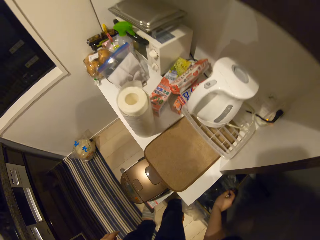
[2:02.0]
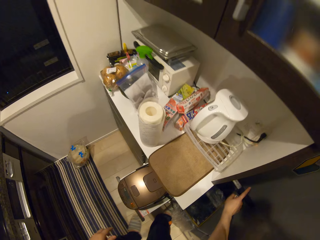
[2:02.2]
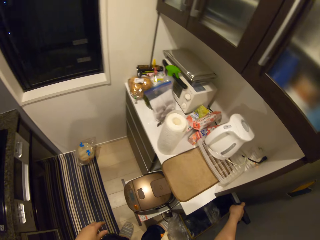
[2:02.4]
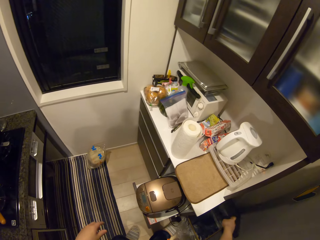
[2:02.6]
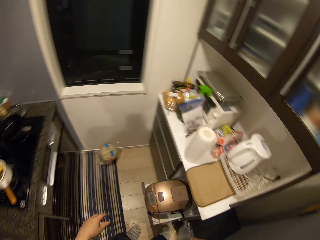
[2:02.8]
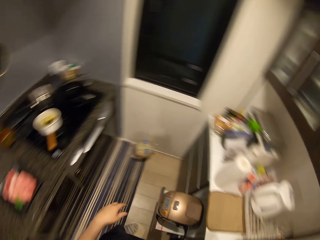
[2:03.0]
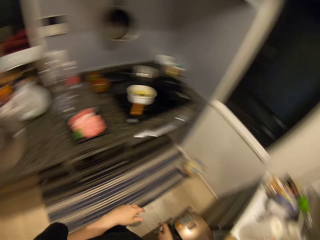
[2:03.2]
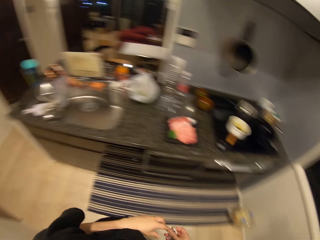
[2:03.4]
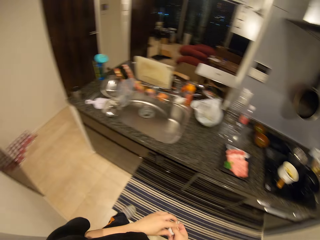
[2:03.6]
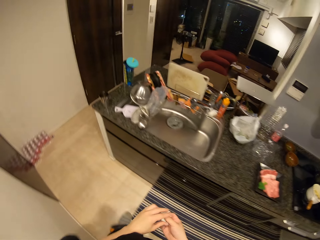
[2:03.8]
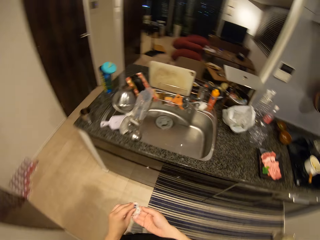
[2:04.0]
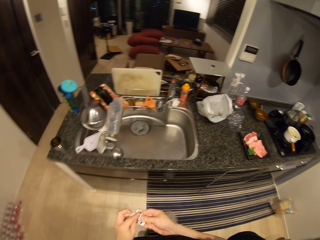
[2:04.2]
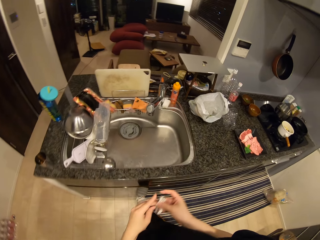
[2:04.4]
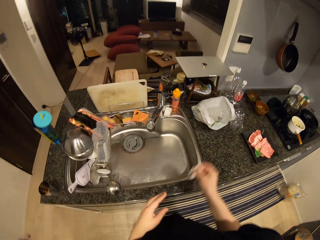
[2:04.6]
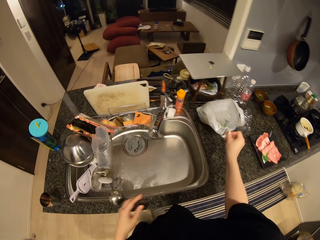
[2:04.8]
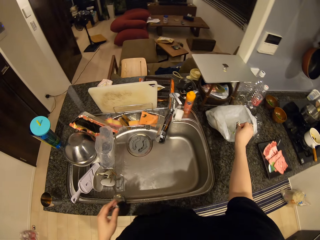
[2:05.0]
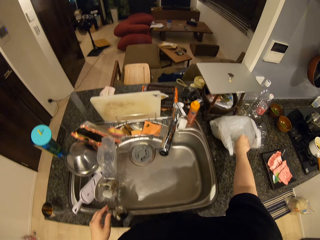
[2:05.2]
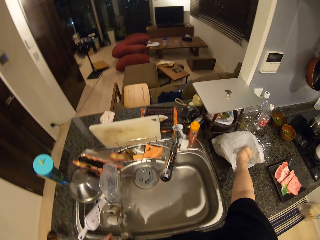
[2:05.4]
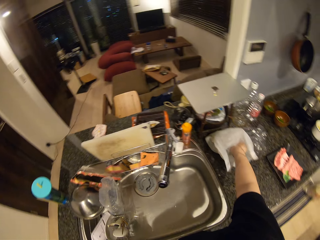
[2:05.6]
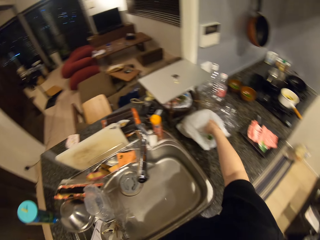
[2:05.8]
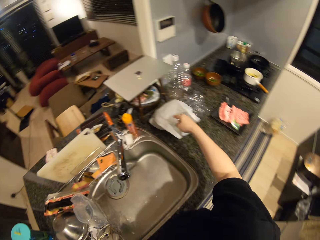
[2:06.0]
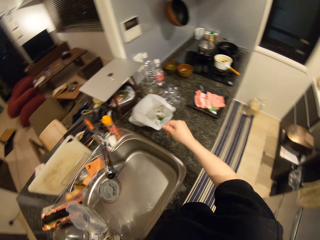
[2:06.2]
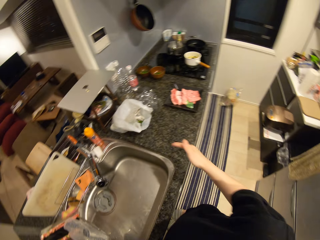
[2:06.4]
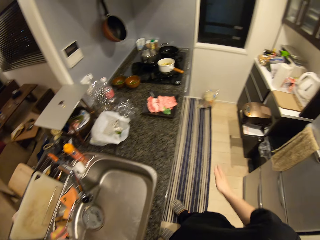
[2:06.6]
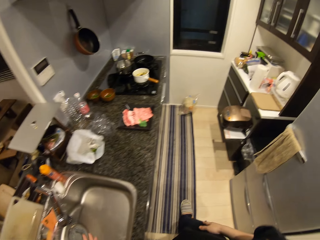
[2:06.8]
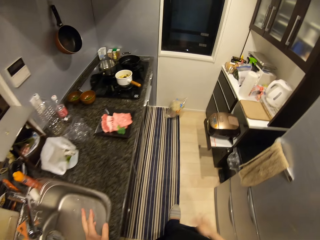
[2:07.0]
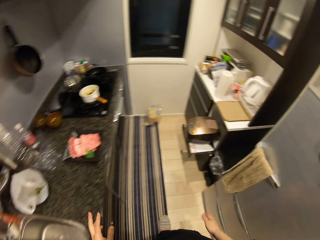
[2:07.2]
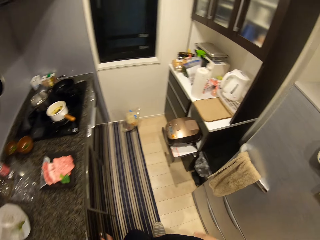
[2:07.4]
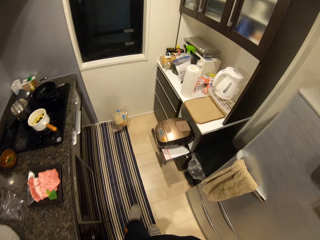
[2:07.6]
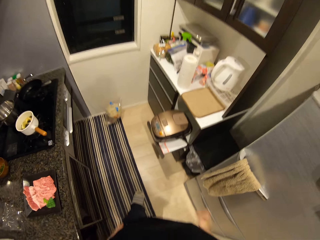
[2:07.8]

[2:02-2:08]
The camera wearer drops the container in a bin with his right hand. He closes something. He walks towards the kitchen sink. He drops a tissue paper in the polythene bag on the table with his right hand. He walks away from the kitchen sink. He dries his hand.

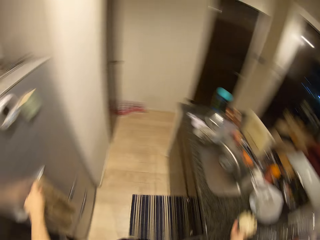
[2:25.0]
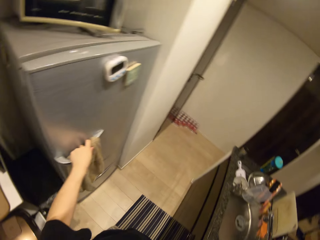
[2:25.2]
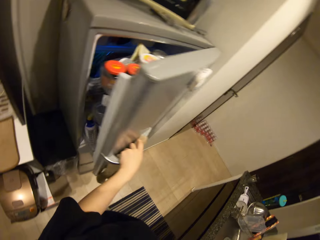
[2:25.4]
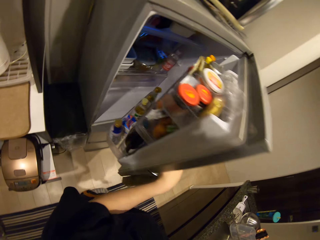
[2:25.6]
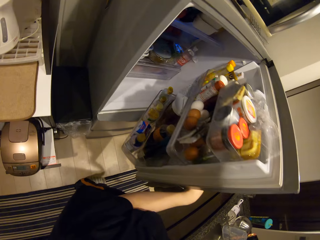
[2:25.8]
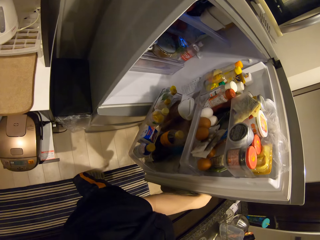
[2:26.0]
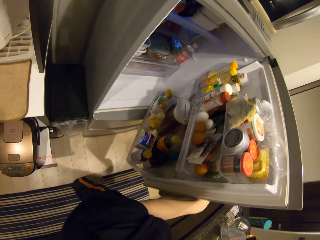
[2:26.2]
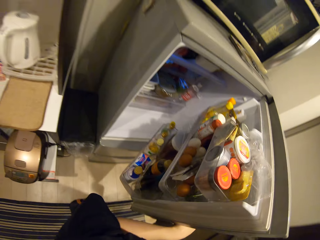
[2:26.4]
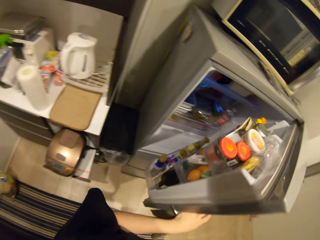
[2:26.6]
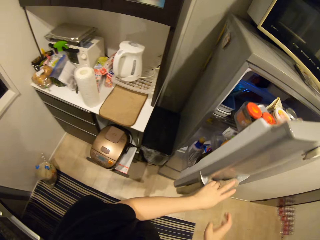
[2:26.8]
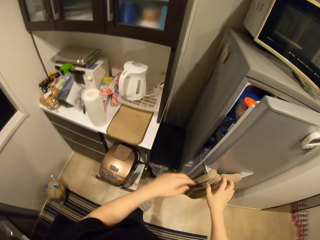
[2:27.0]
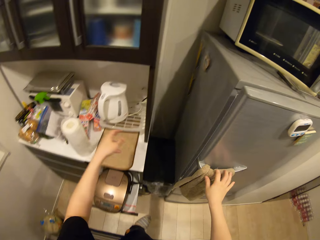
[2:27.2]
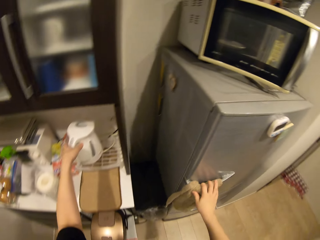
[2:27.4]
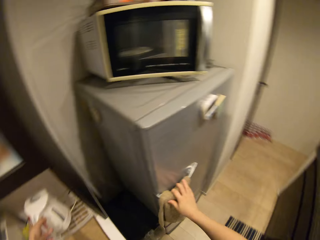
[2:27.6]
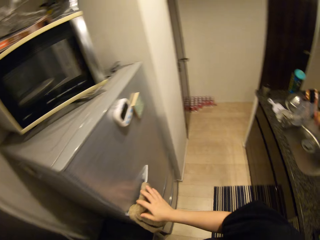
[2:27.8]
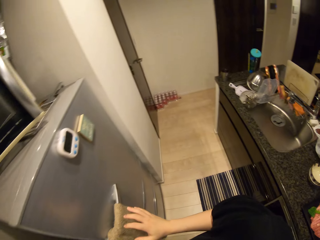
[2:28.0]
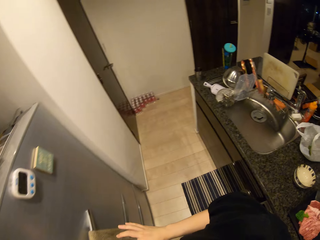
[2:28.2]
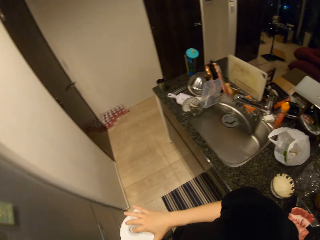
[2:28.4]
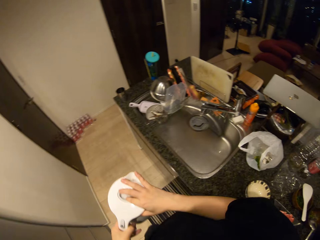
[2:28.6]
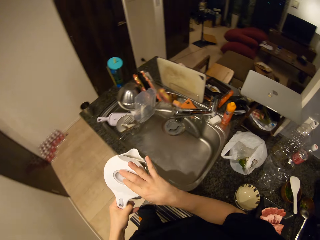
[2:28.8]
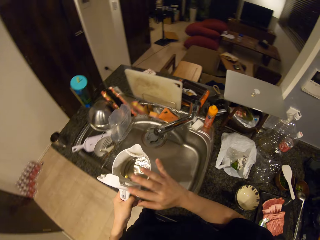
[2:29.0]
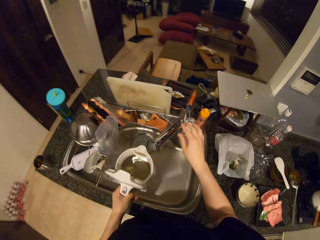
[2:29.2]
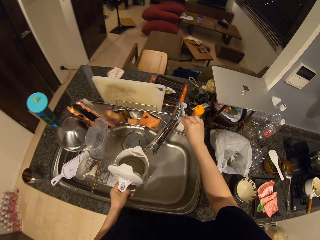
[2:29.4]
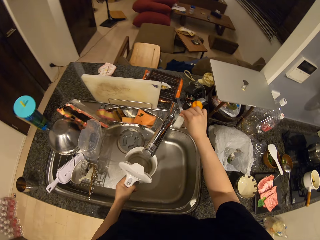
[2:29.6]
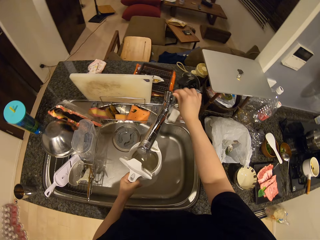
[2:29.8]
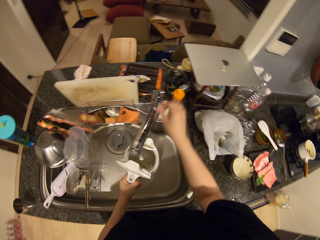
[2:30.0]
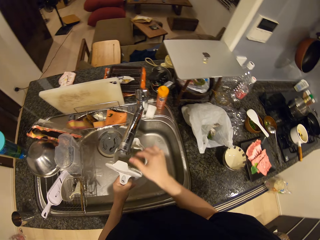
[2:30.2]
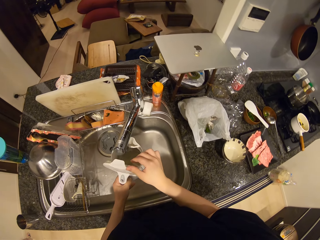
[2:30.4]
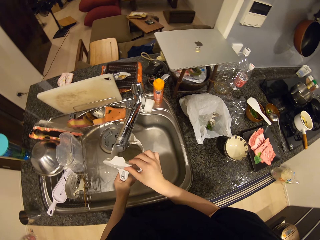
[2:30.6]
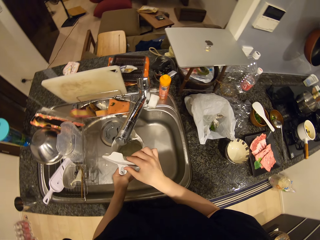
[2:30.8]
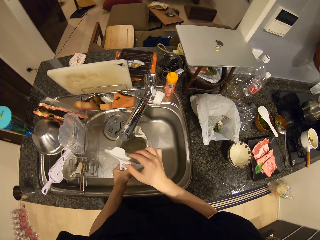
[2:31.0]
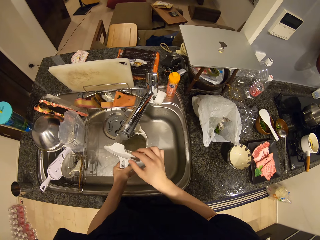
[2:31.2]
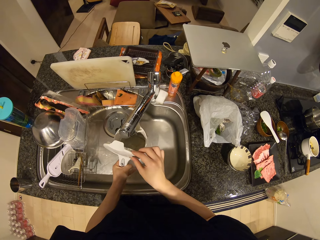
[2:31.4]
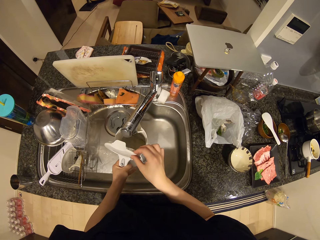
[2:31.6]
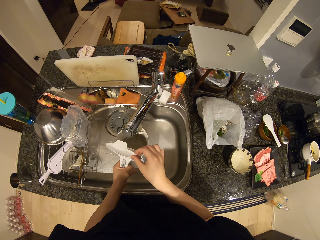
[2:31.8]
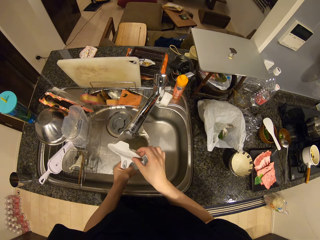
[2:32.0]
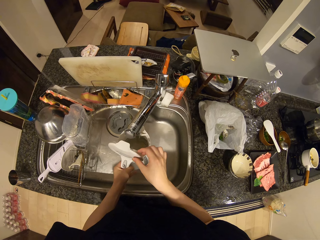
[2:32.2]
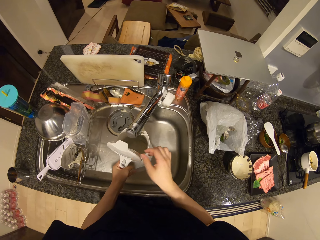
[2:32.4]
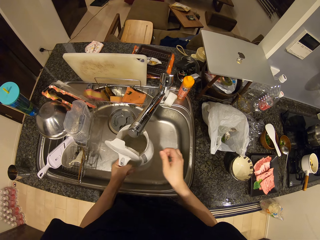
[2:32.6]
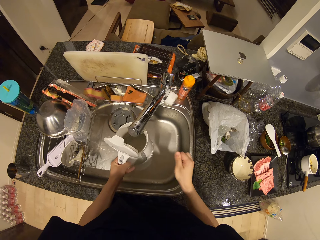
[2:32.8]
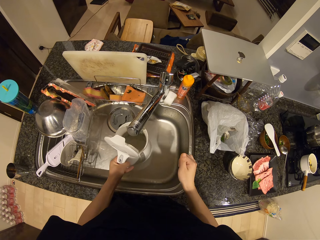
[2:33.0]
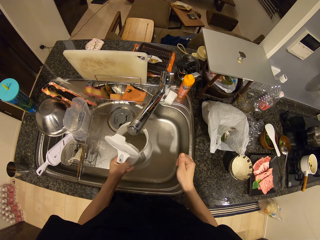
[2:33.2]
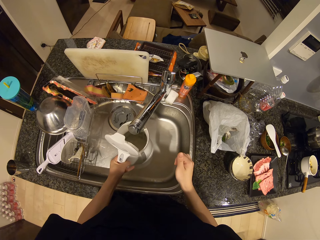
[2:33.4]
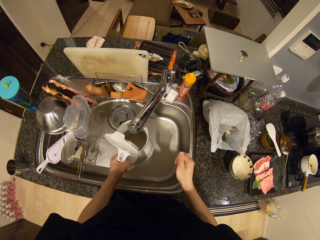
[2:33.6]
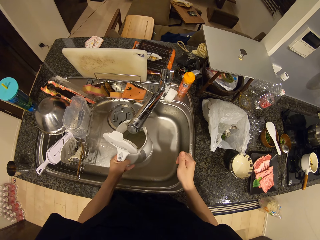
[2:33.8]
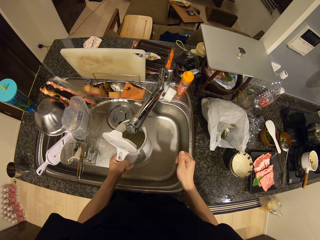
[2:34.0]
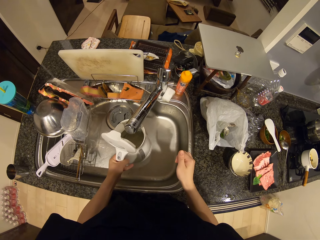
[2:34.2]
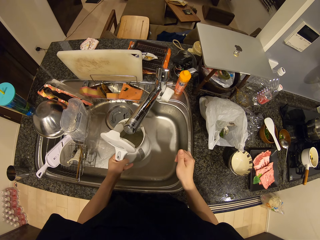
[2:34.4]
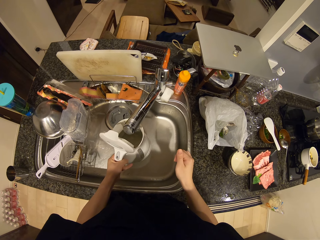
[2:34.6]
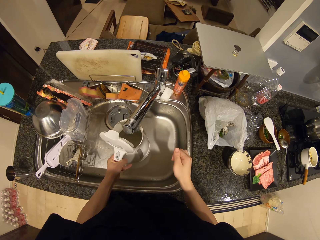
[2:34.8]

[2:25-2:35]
The camera wearer places the container on the table with his right hand. He opens a refrigerator with his left hand. He closes the refrigerator. He picks up a kettle with his left hand from the table. He turns towards a sink. He opens the kettle with his right hand. He places the kettle in the basin. He turns on the tap of the wash basin with his right hand. He fetches water.

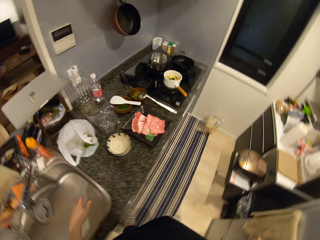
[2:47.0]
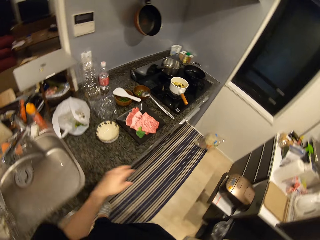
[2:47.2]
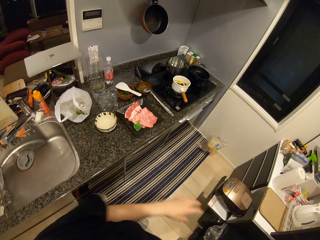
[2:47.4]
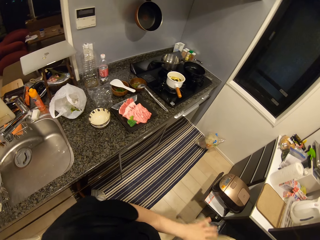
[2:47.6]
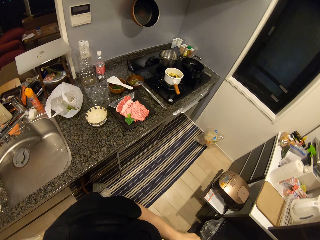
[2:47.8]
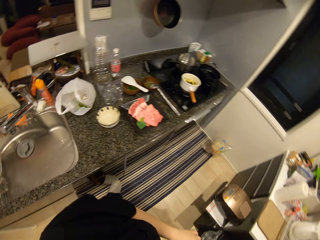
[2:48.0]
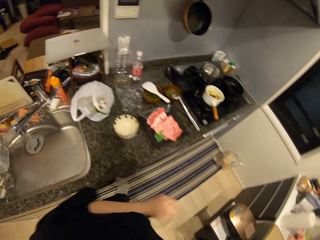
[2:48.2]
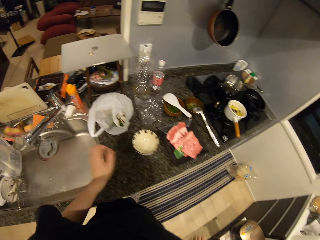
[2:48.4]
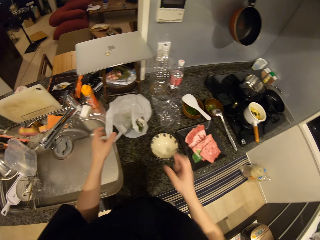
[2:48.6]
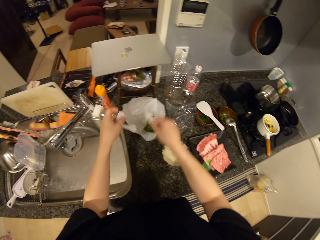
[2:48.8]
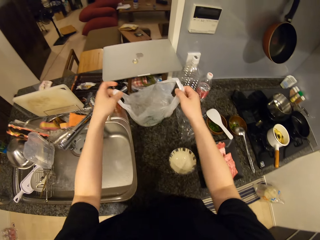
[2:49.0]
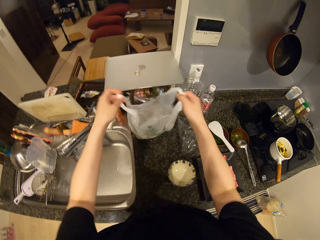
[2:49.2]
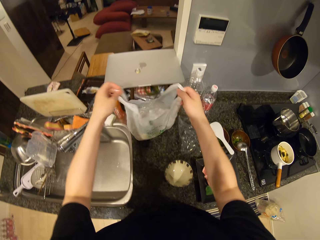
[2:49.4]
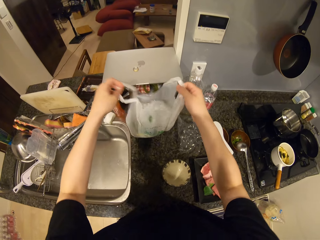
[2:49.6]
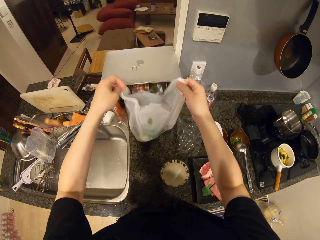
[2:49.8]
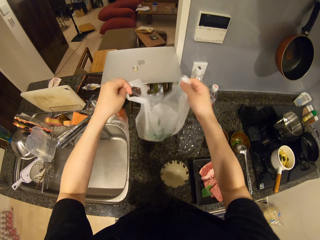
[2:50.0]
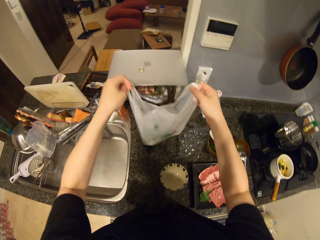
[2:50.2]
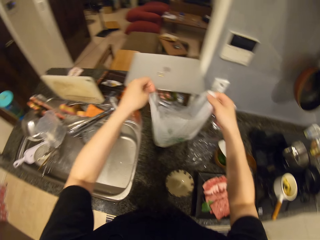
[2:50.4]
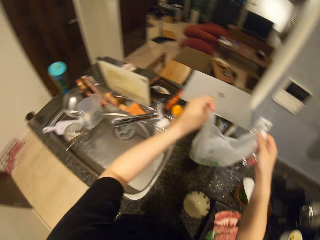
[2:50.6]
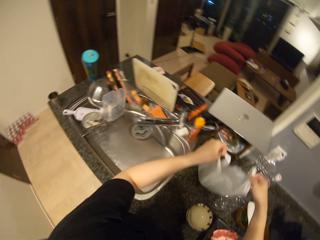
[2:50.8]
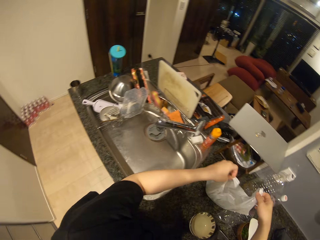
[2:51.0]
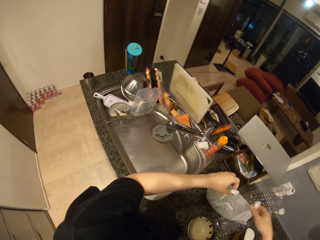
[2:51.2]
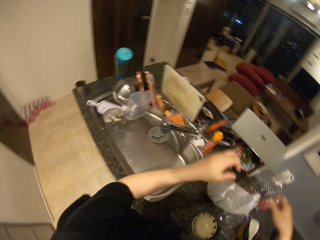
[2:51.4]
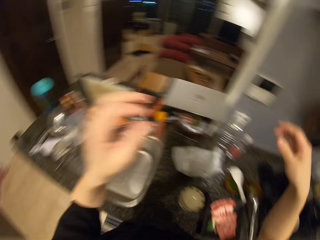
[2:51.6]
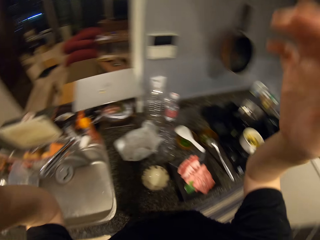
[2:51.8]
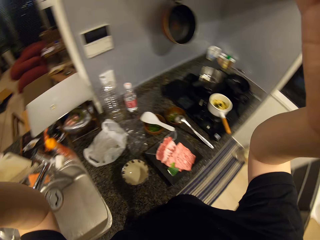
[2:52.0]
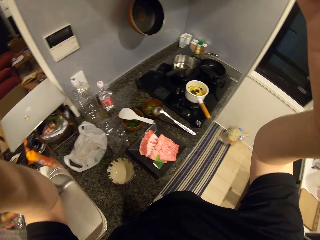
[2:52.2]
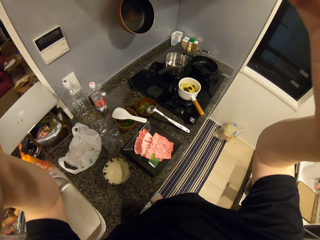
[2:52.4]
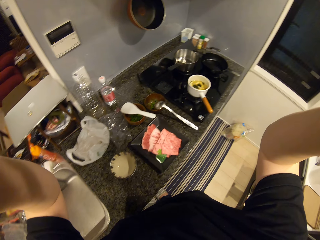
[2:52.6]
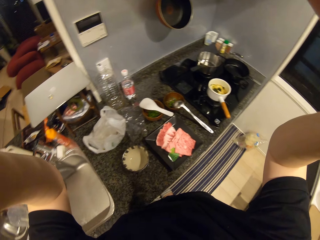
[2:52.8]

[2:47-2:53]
The camera wearer turns. He turns again. He adjusts the polythene bag on the table with his hands. He lifts the paper bag. He puts the paper down. He raises his hands. He holds something.
